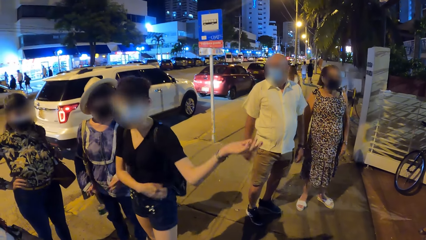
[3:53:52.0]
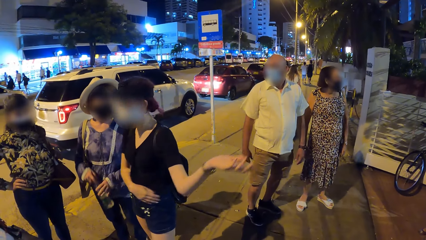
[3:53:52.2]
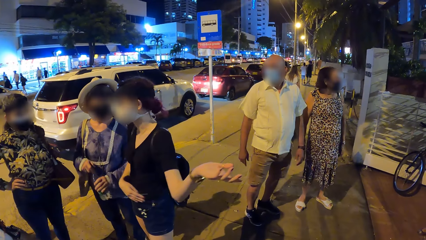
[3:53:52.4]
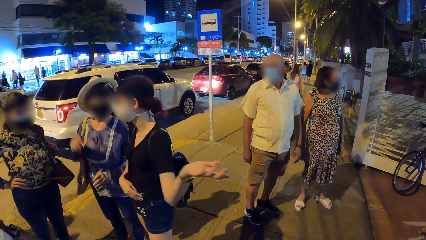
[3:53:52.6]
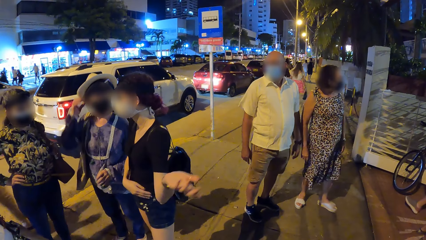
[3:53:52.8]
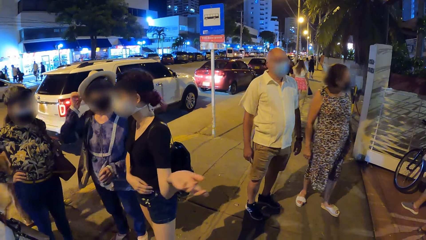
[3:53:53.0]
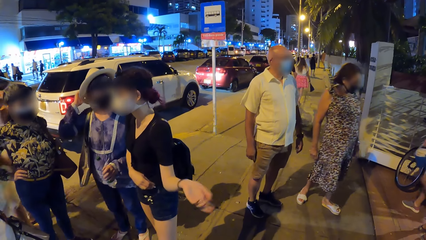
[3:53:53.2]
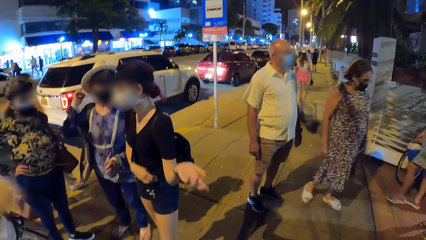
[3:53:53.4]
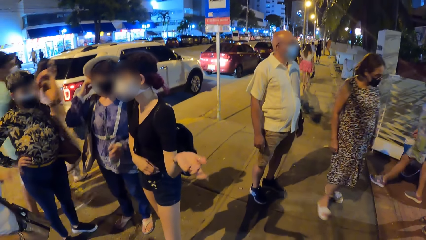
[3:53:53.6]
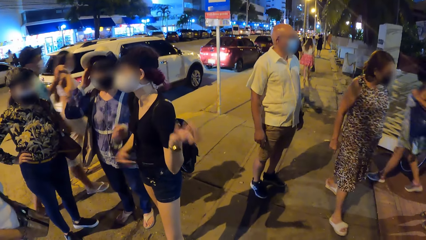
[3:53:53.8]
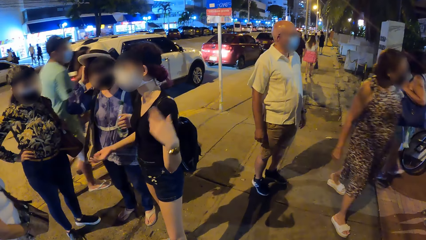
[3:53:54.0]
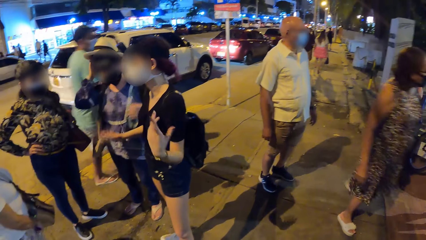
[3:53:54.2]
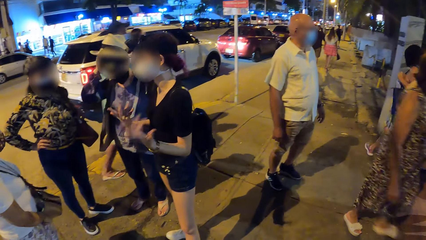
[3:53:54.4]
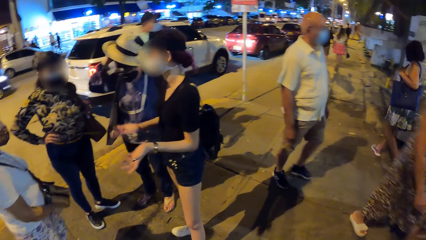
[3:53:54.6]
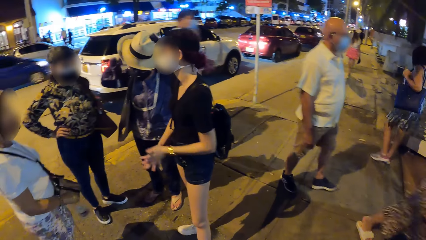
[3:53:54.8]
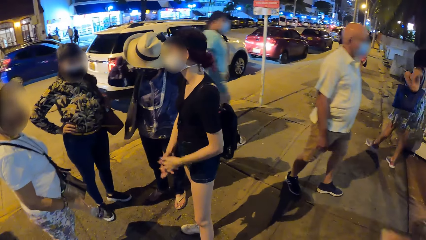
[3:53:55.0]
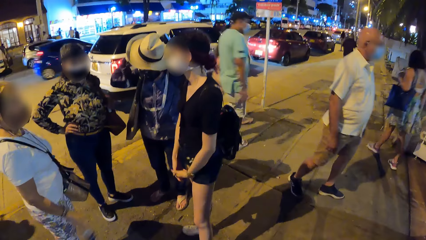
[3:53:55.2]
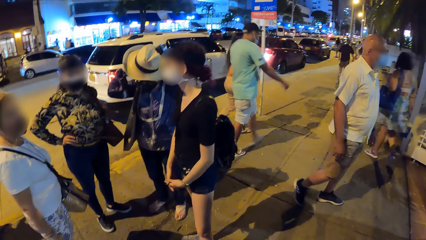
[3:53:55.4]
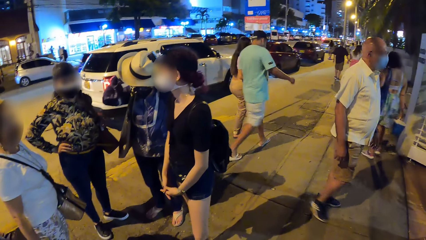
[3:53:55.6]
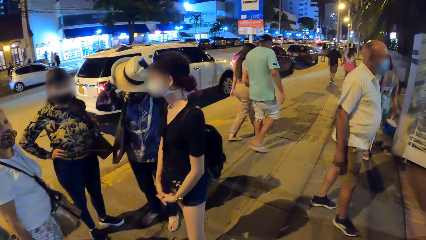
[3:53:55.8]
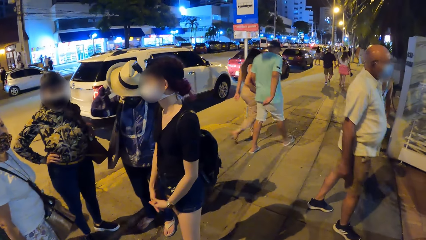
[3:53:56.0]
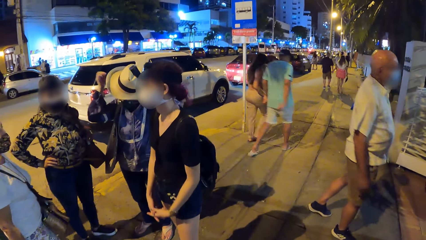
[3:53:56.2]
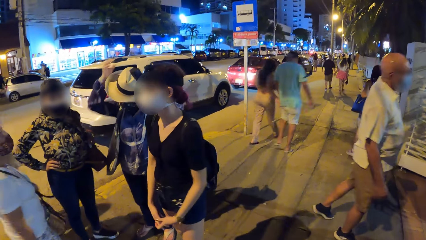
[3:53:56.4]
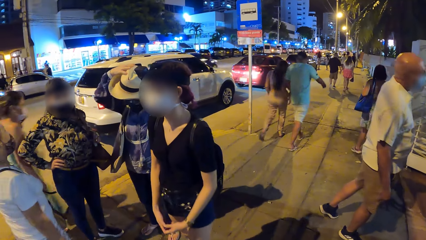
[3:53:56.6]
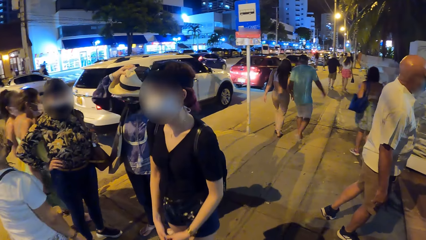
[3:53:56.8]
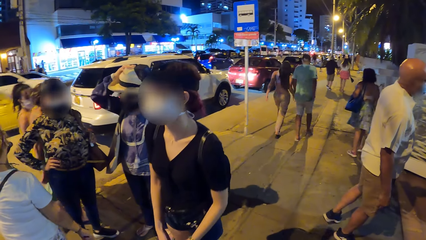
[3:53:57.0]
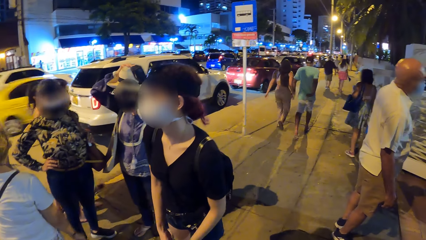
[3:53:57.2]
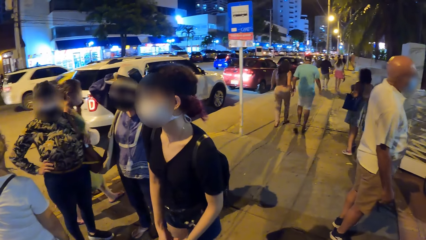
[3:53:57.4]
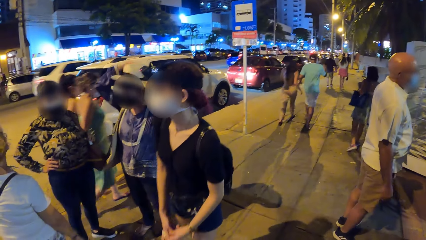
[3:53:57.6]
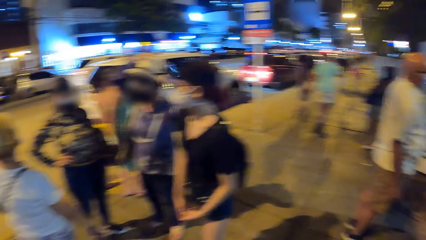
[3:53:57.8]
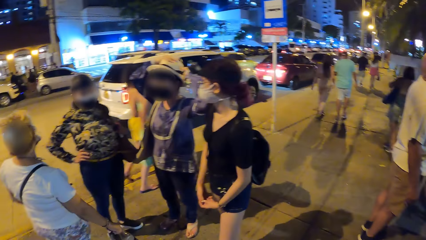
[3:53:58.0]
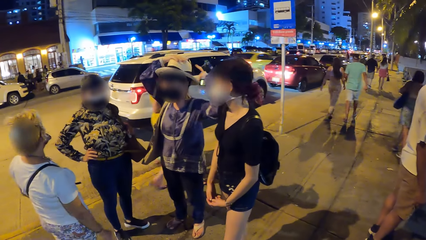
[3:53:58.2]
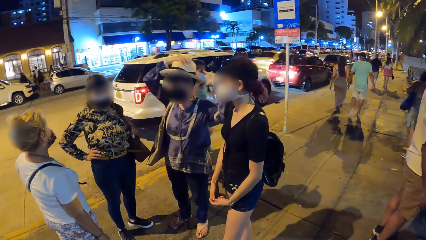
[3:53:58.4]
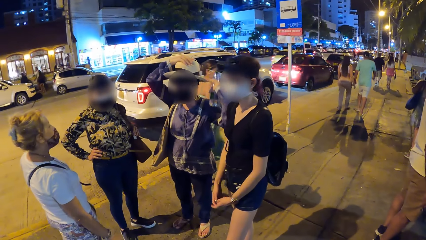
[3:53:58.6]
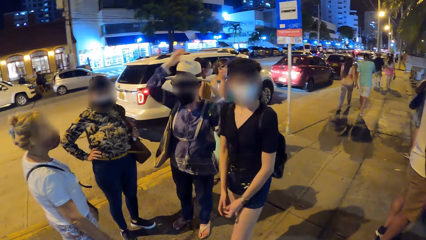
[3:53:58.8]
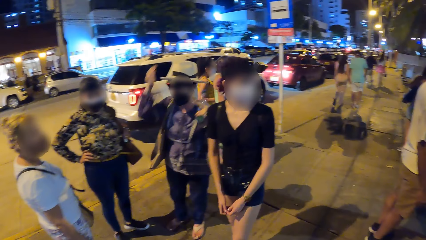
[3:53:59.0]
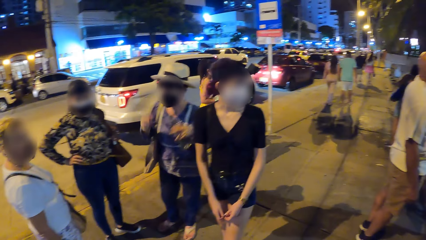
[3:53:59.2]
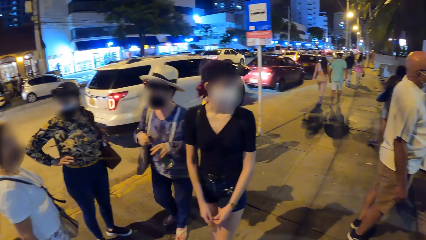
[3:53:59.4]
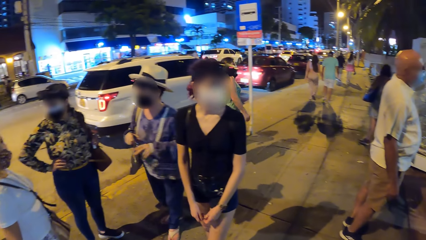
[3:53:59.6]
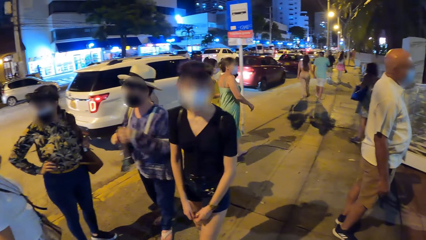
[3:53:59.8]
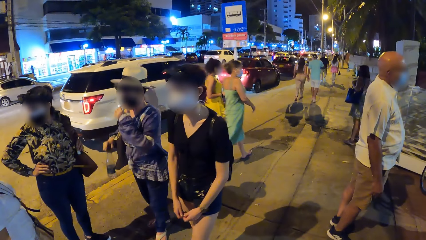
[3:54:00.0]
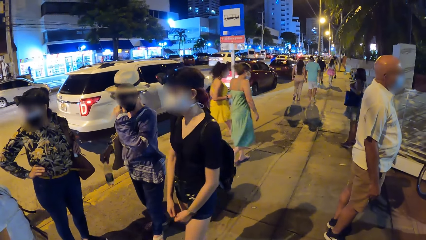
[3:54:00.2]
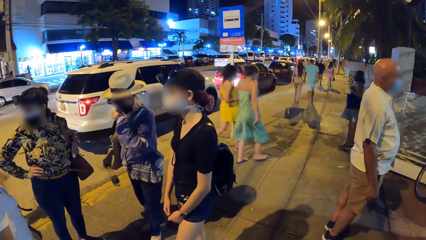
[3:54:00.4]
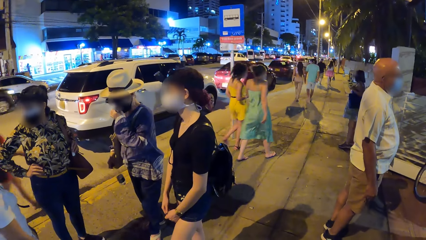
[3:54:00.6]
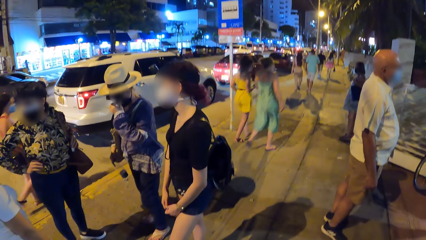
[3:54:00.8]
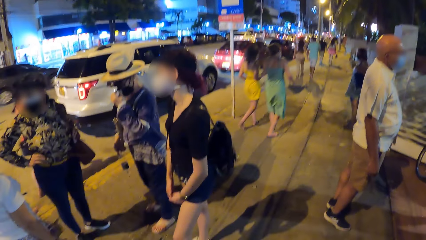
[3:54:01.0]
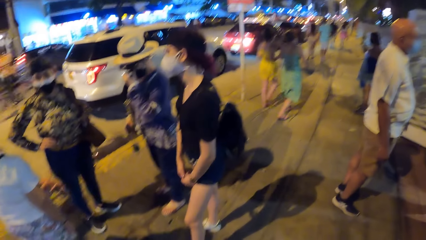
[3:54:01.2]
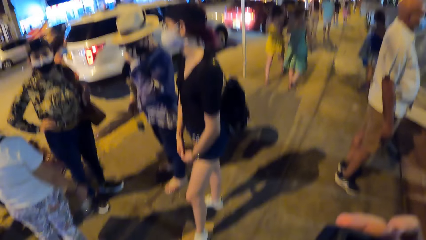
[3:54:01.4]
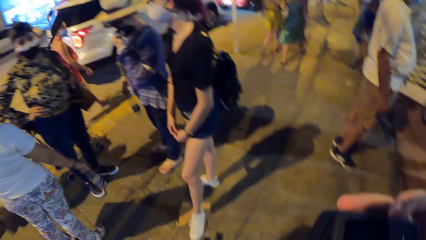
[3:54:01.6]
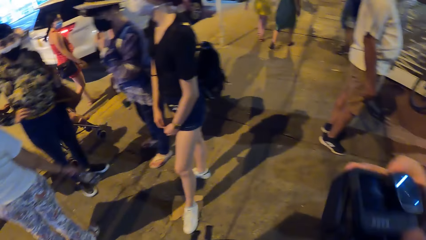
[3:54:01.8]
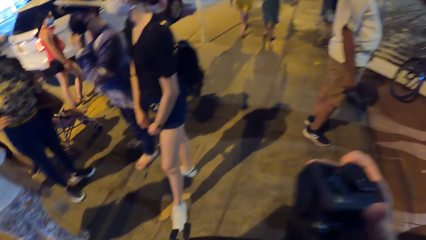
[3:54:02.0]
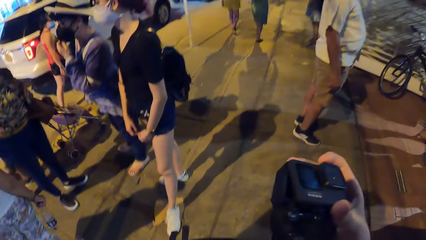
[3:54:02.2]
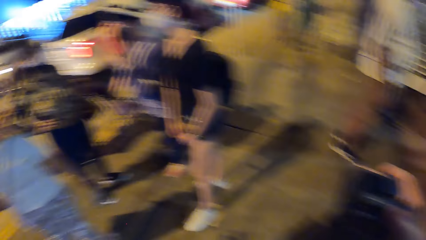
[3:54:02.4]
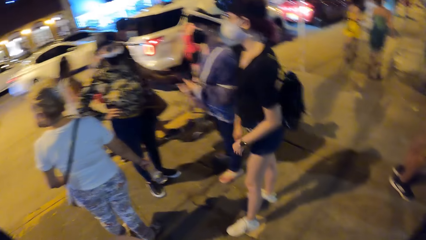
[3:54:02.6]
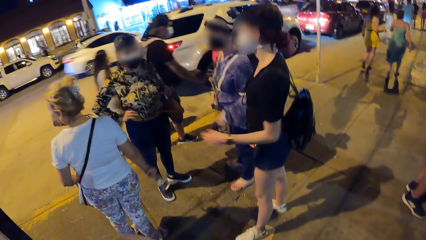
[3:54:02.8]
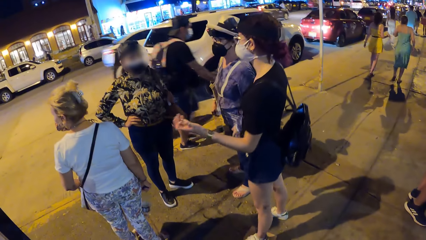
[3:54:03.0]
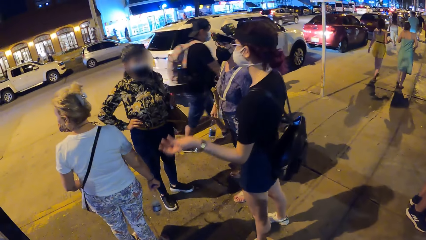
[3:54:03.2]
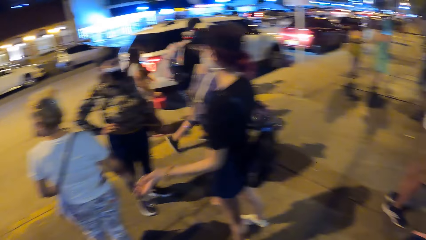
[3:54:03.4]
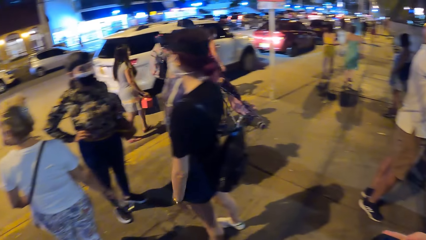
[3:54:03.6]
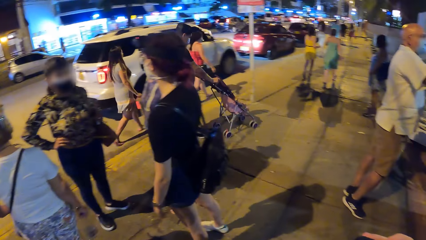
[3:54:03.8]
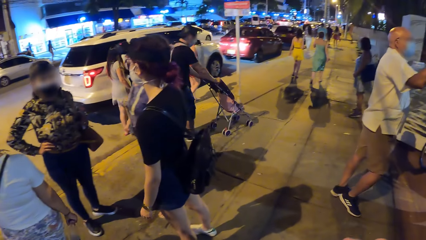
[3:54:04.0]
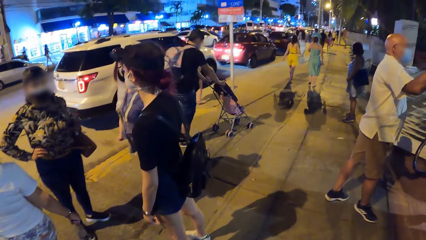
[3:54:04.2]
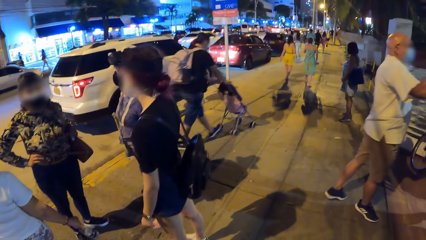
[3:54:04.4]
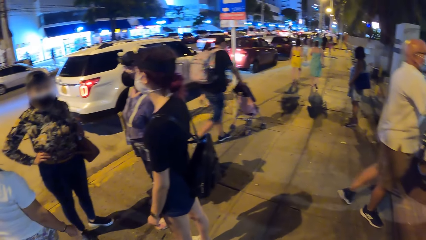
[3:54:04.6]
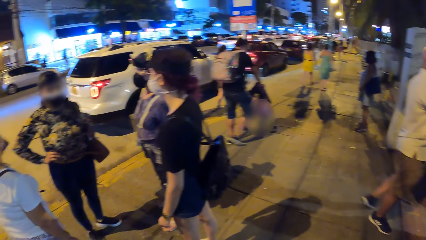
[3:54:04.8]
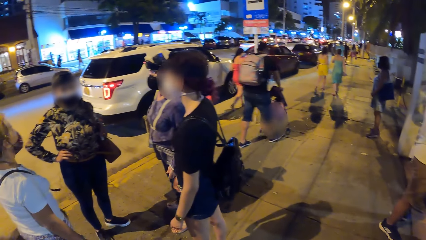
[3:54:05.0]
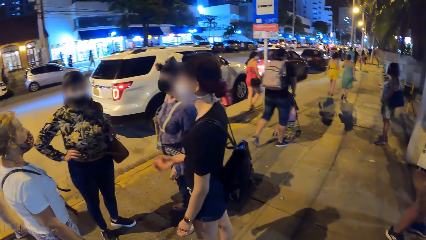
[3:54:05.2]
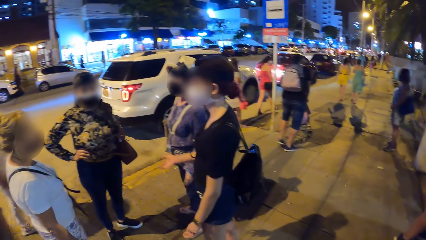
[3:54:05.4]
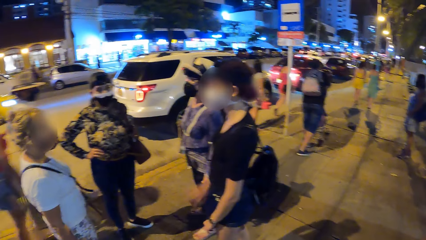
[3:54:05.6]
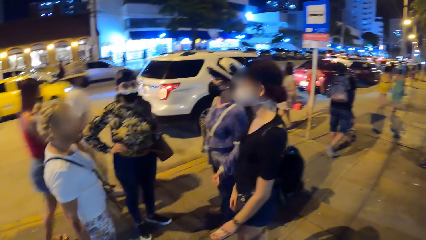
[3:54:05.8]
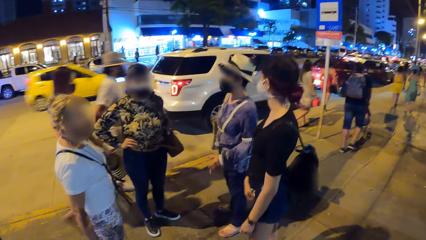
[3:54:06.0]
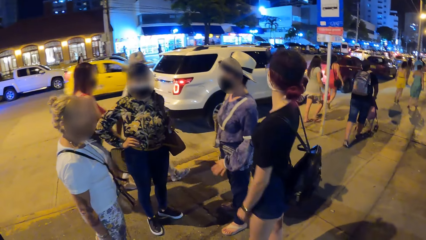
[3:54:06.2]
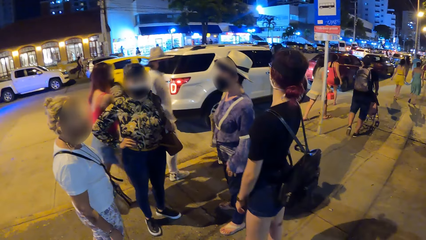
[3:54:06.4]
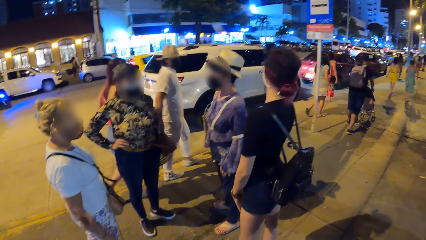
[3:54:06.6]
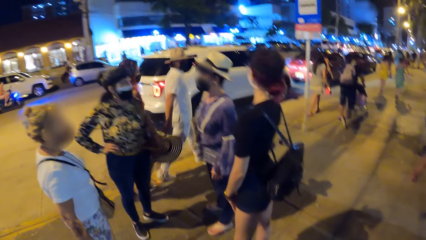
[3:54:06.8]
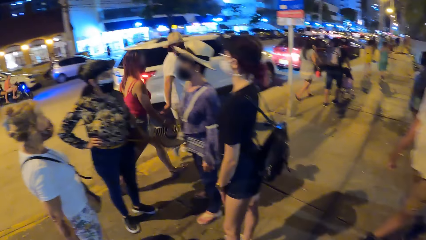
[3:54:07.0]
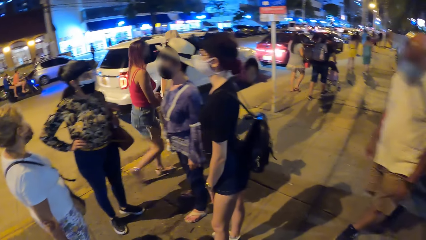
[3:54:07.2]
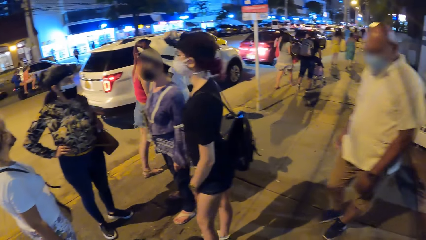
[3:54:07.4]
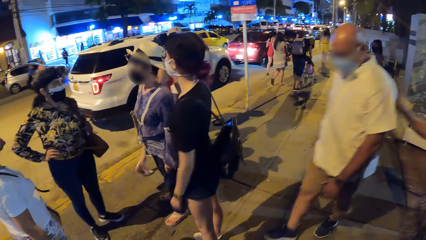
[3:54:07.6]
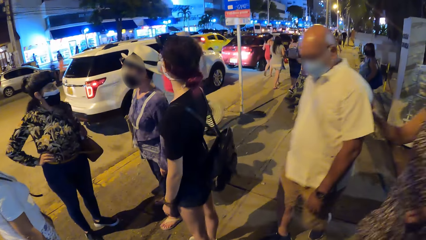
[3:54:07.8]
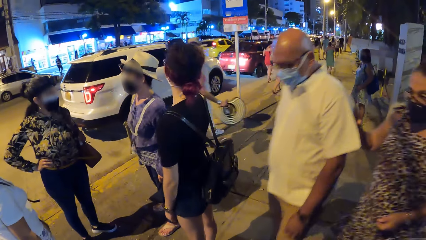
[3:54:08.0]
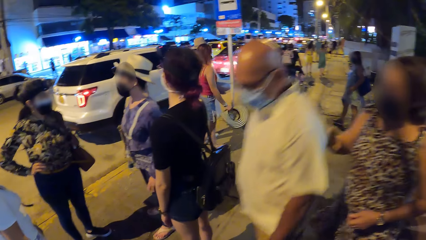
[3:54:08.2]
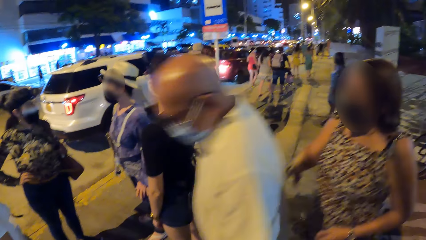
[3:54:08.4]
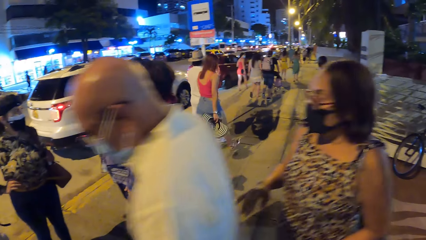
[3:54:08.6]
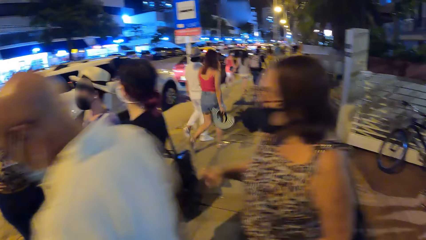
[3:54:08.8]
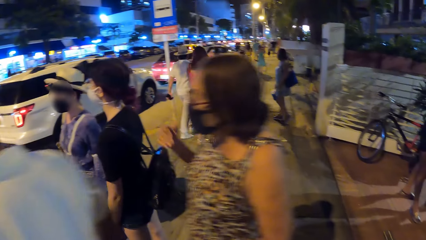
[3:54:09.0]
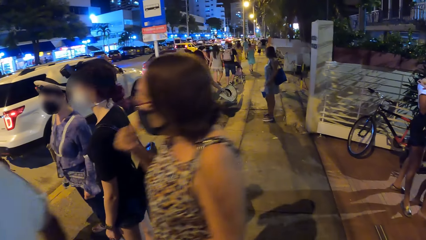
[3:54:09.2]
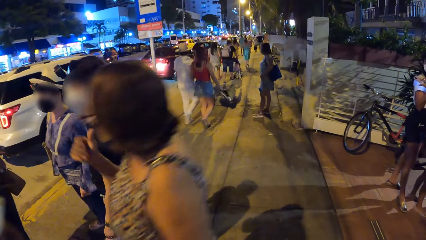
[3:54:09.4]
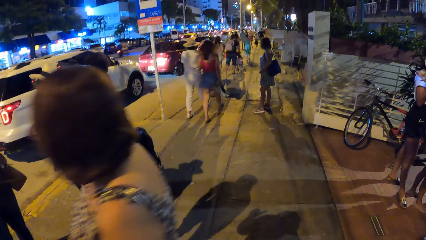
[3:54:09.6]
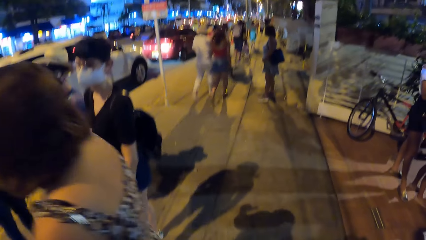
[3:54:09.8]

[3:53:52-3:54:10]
The woman passes a bottle in her right hand to her left hand. The woman adjusts a hat on her head with her right hand. The woman touches her hair. The woman adjusts the hat on her head with both hands. Another woman clasps her hands. The first woman adjusts her hair with both hands. A lady holds her hands. The first woman passes the bottle in her left hand to her right hand and adjusts a facemask on her face with her left hand. Another lady moves around the pavement. The first lady makes gestures by hand. The man walks past the camera wearer on the walkway. Another woman walks past the camera wearer on the walkway.
